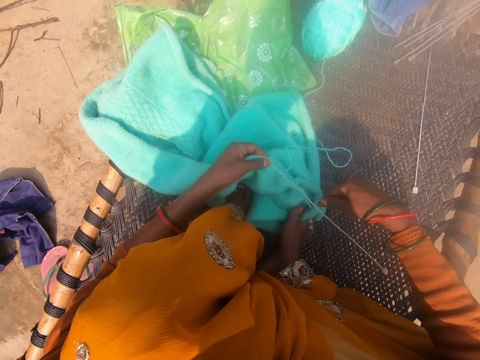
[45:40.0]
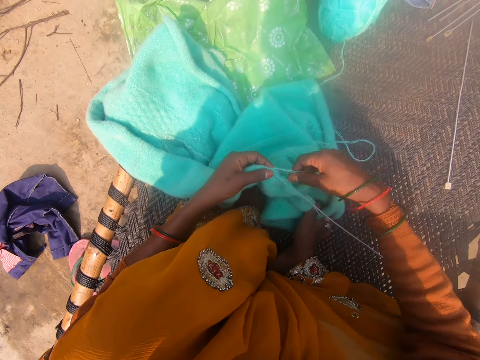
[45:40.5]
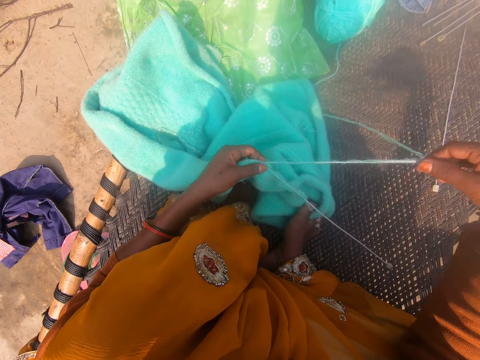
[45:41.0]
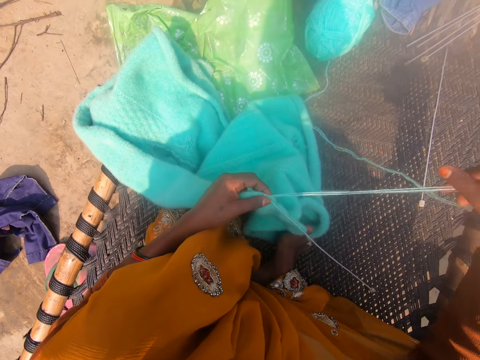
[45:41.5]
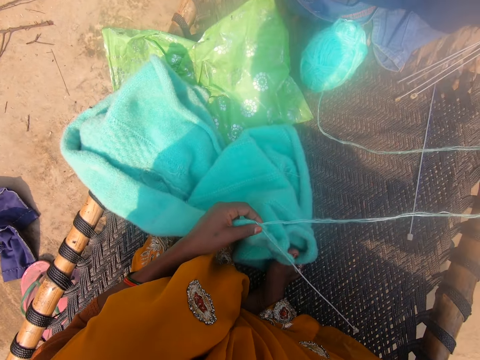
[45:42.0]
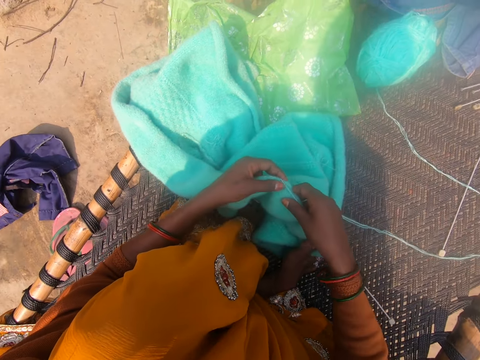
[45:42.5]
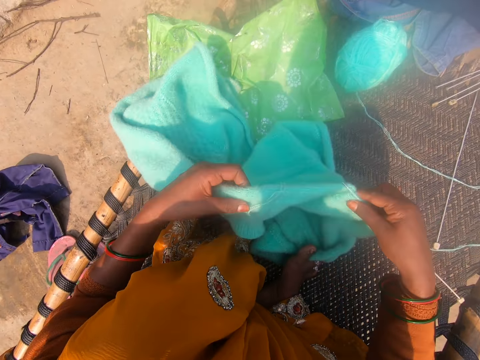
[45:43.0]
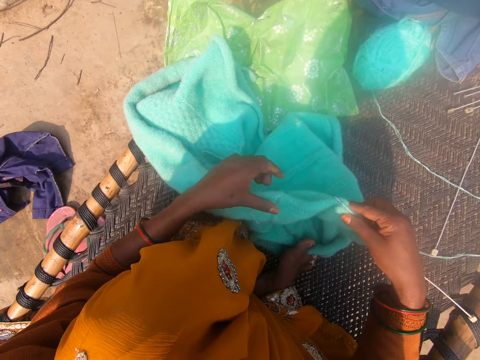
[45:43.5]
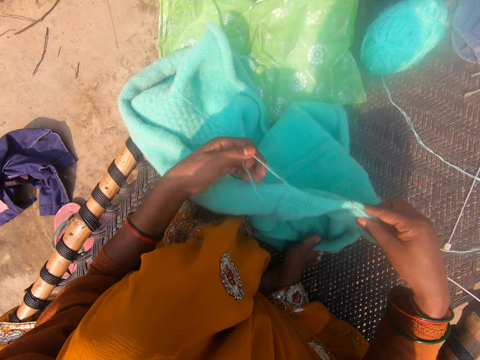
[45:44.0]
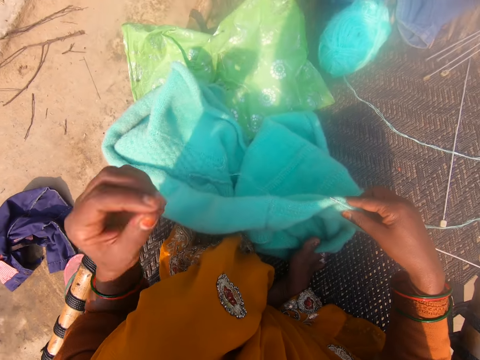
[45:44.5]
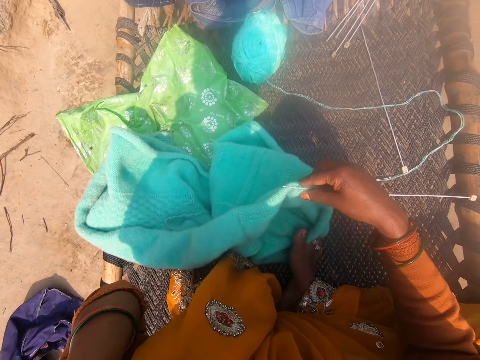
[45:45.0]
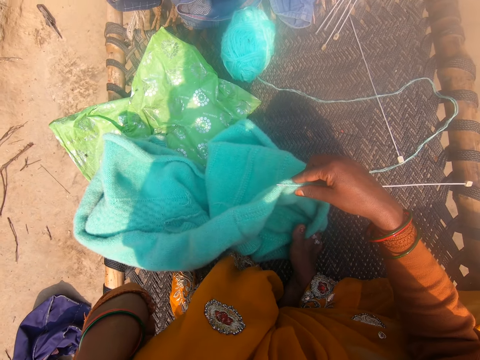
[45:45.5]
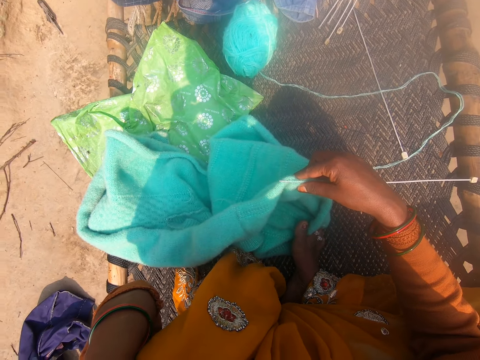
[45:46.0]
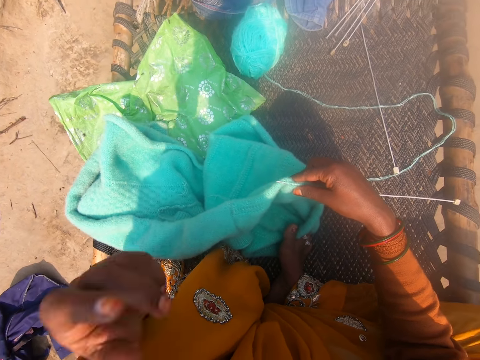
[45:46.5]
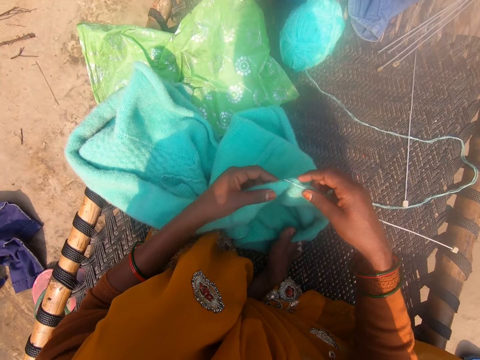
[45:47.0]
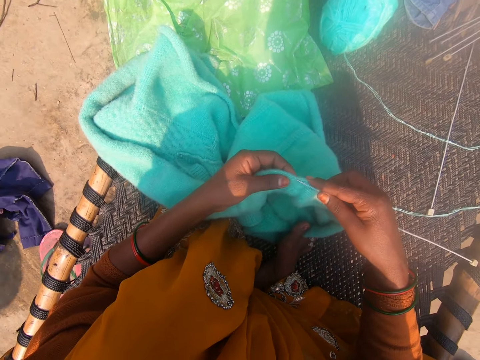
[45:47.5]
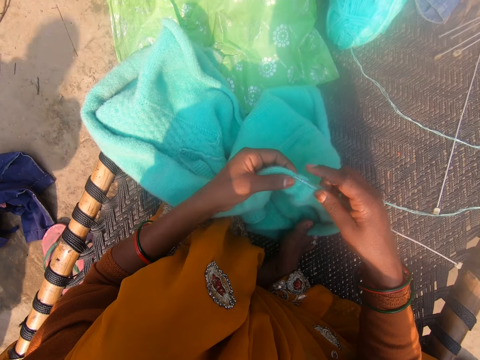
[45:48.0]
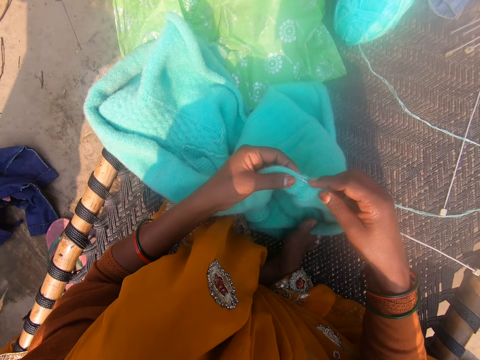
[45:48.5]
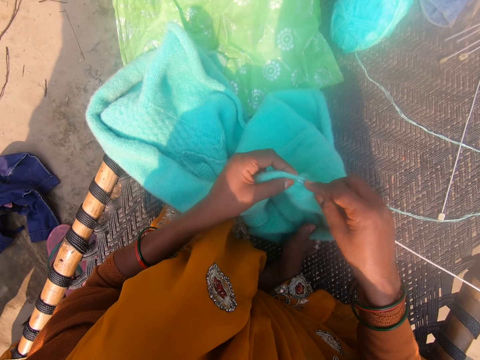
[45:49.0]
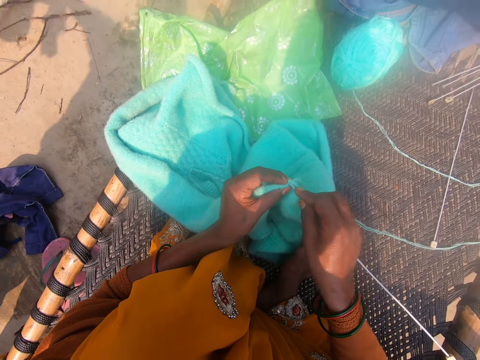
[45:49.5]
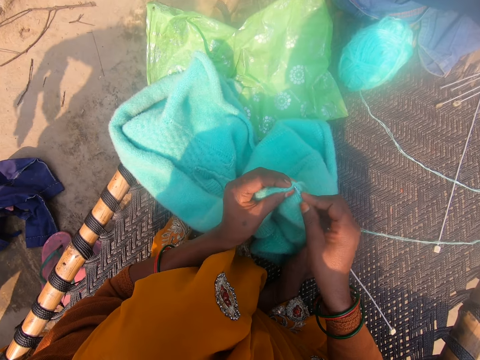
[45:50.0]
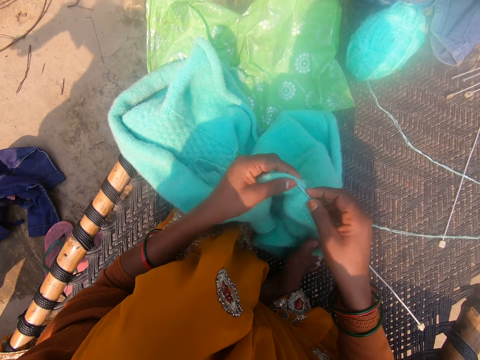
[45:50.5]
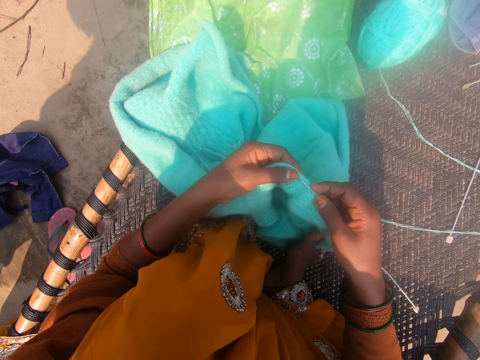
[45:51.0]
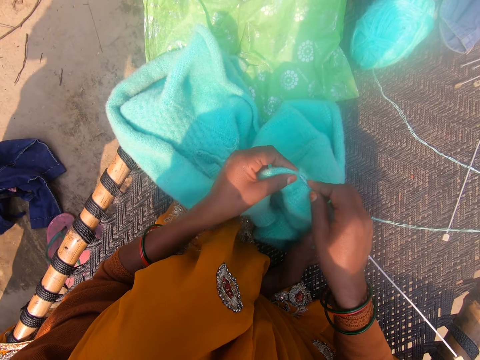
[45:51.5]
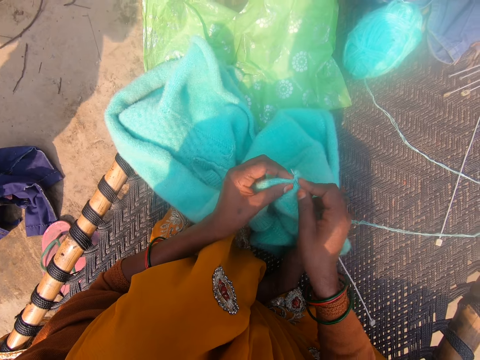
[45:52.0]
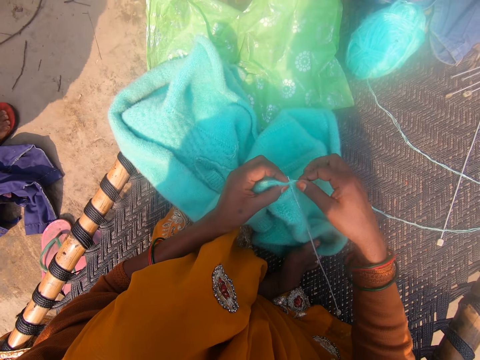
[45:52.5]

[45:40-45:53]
The camera wearer touches her face. She knits the cardigan with the knitting needle.

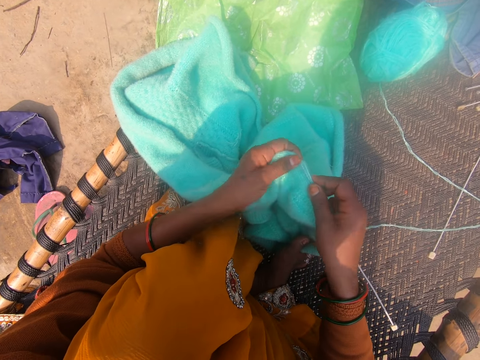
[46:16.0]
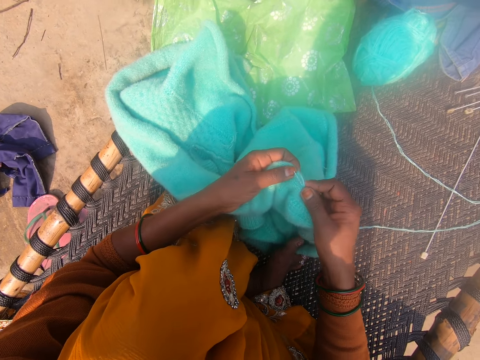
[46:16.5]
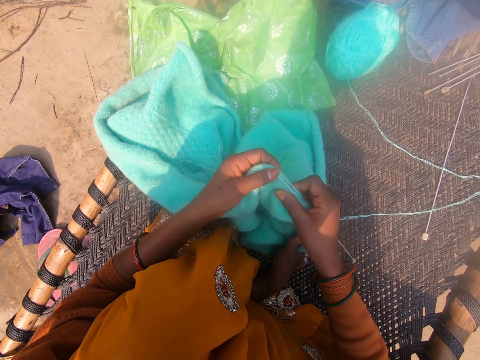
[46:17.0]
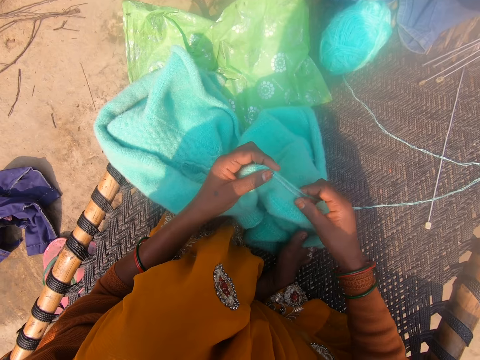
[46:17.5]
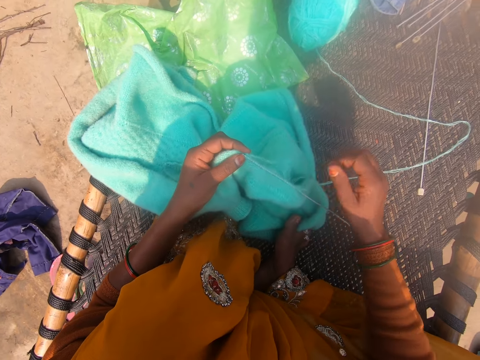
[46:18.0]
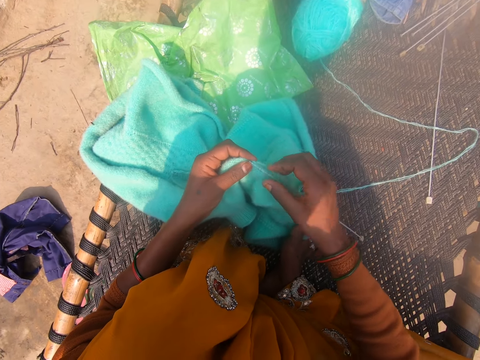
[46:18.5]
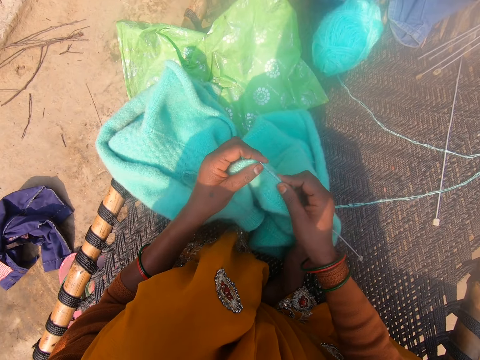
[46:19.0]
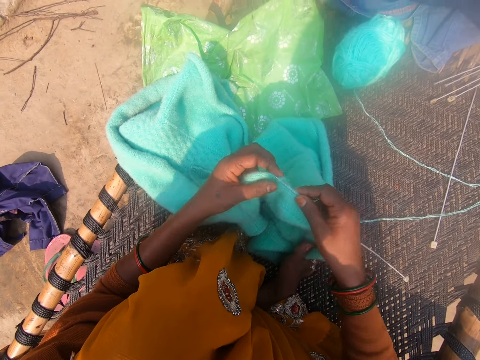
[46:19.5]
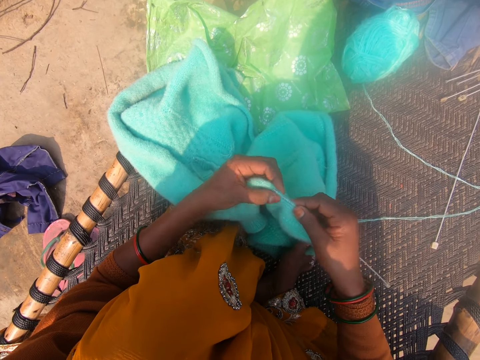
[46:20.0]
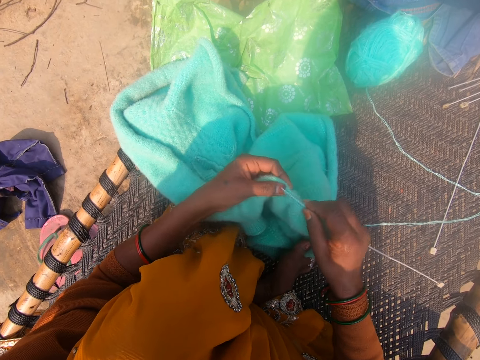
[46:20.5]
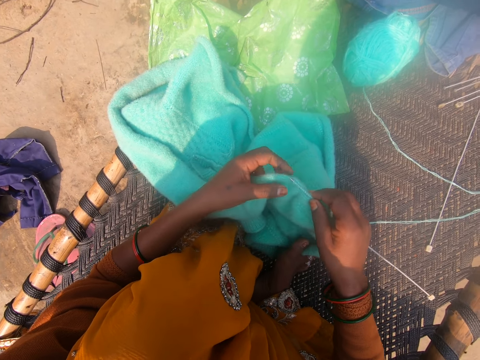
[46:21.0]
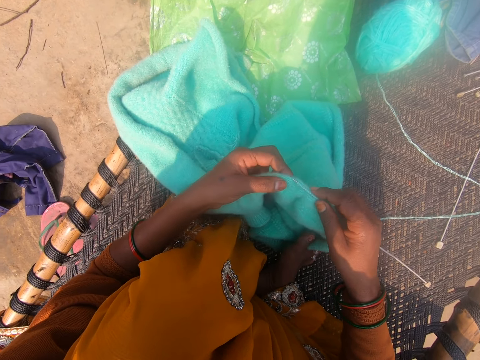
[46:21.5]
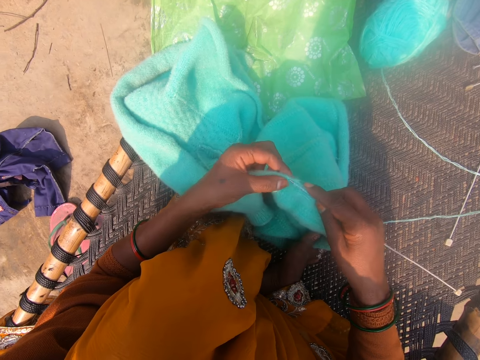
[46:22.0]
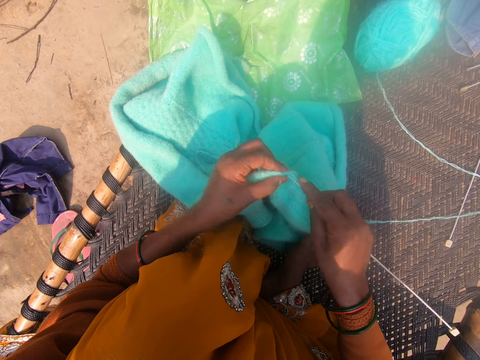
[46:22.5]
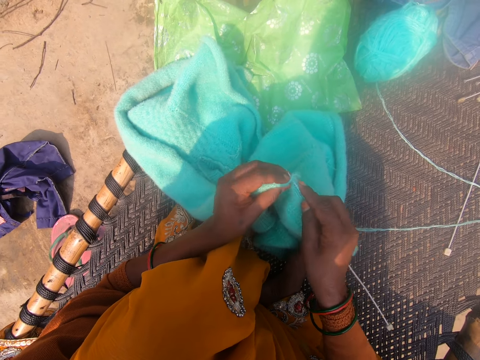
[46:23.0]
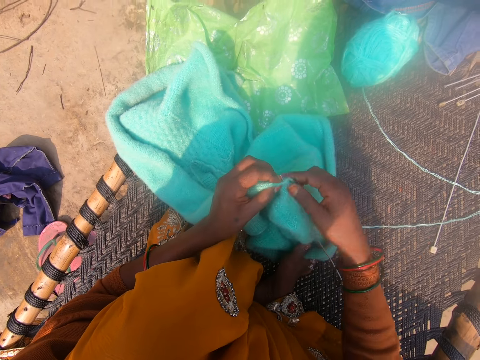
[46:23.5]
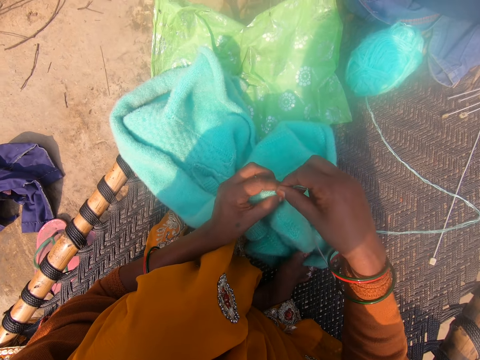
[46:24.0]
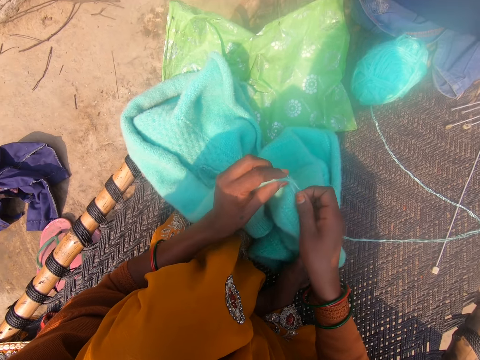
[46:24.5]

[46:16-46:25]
The camera wearer straightens the fabric. They knit the fabric with the knitting needle.

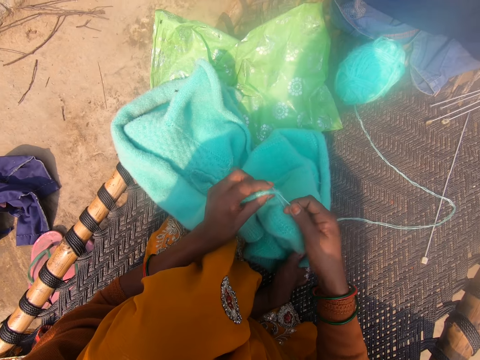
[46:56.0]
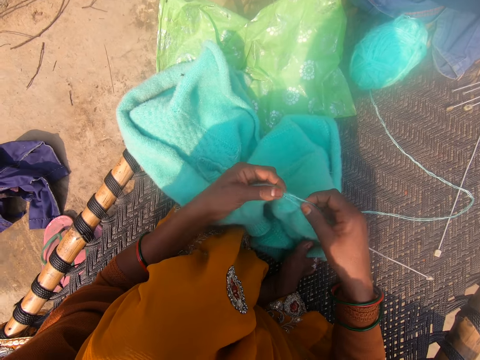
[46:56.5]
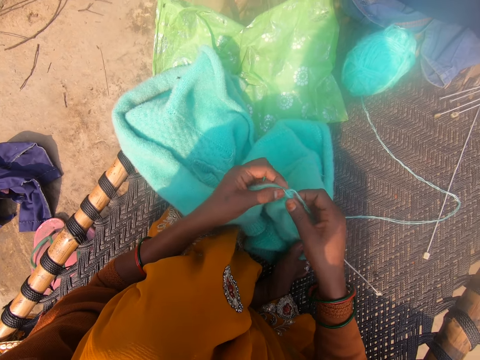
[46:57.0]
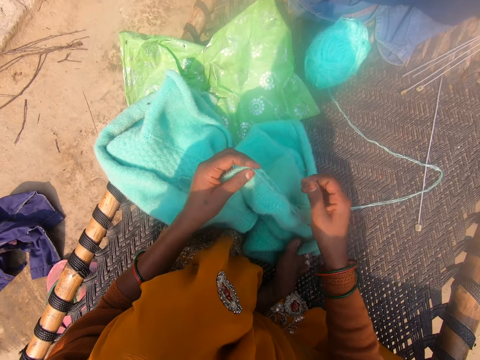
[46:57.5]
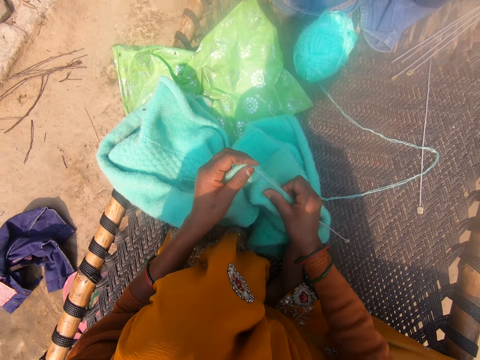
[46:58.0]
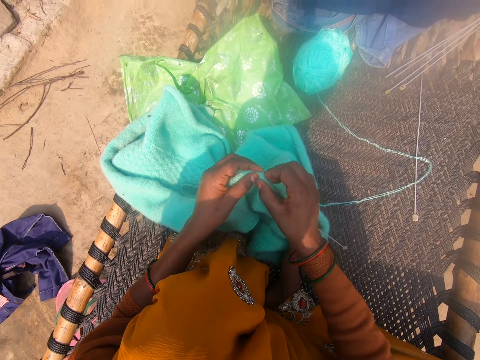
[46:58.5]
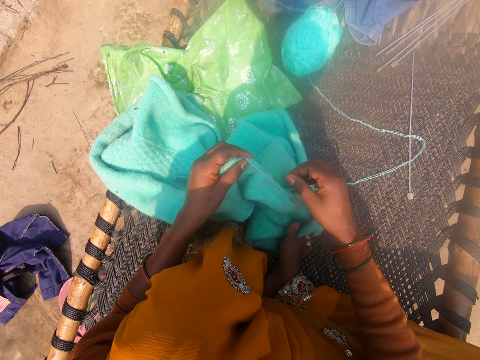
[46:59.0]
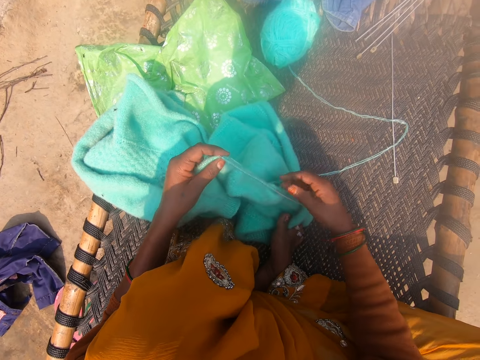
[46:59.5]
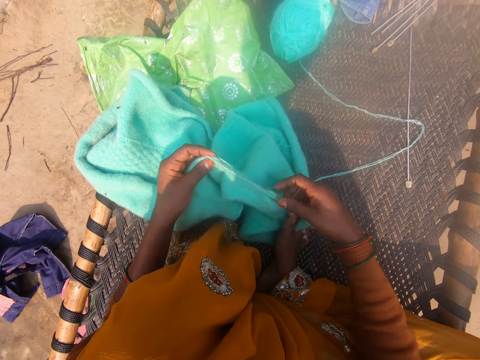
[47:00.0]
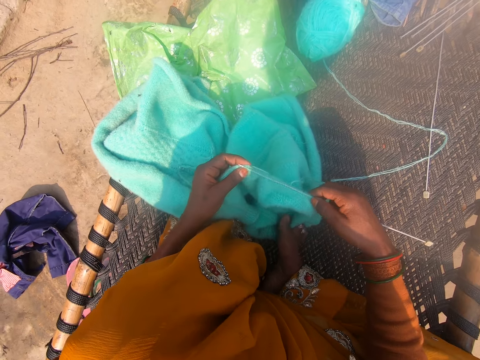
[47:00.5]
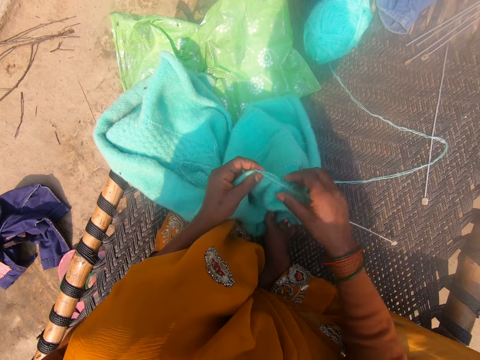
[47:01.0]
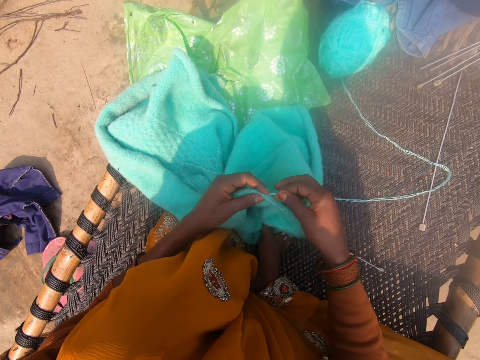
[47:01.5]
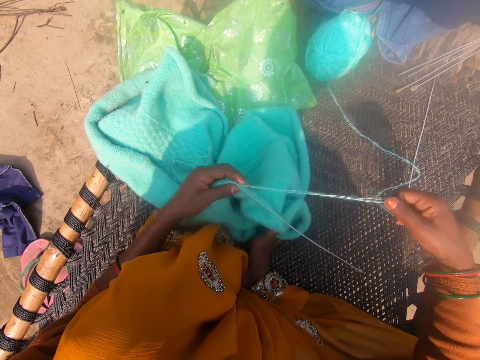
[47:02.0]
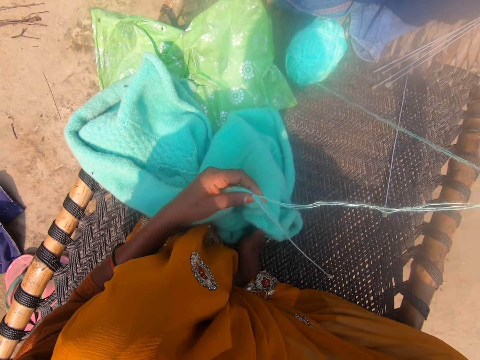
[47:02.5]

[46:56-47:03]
The camera wearer converses. They adjust the knitting needle in the cardigan. They straighten the fabric.
